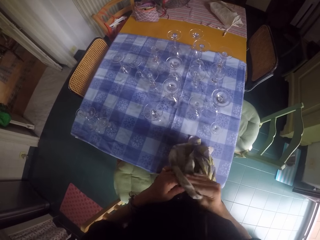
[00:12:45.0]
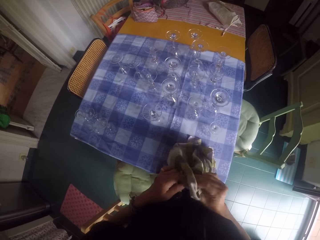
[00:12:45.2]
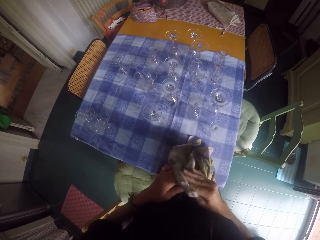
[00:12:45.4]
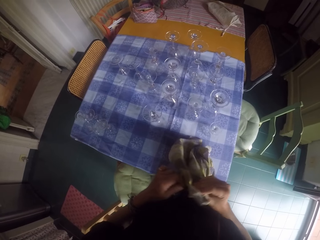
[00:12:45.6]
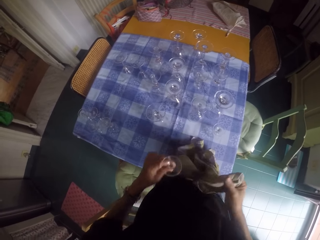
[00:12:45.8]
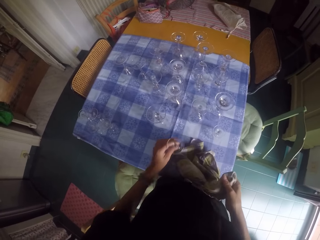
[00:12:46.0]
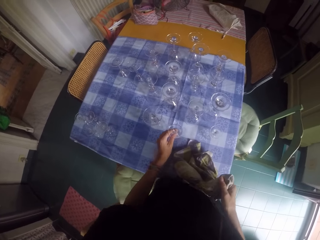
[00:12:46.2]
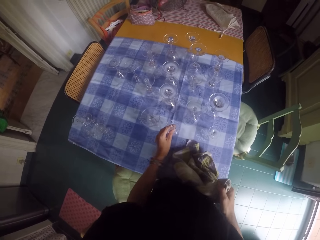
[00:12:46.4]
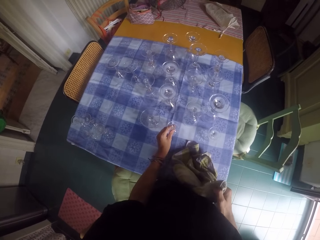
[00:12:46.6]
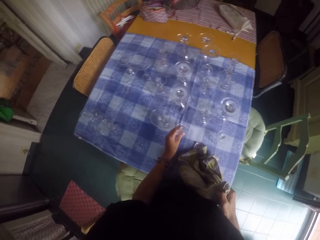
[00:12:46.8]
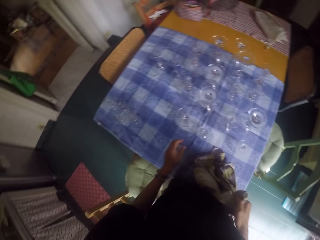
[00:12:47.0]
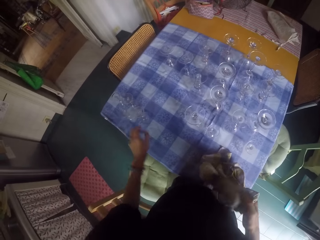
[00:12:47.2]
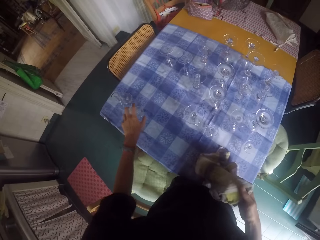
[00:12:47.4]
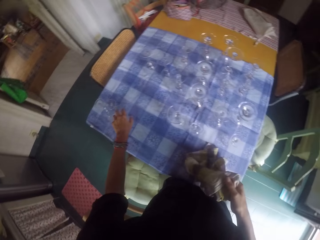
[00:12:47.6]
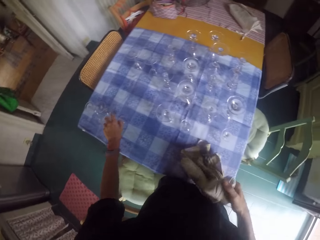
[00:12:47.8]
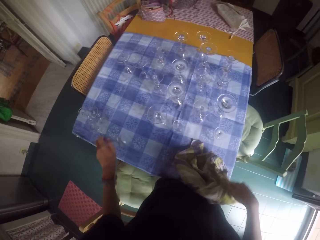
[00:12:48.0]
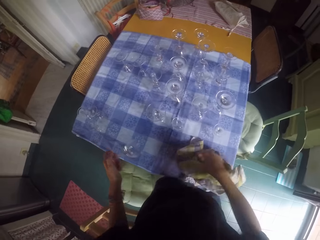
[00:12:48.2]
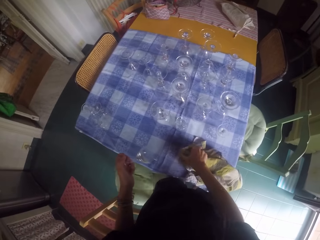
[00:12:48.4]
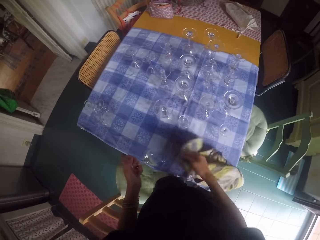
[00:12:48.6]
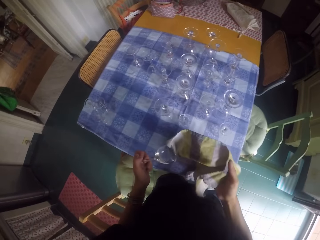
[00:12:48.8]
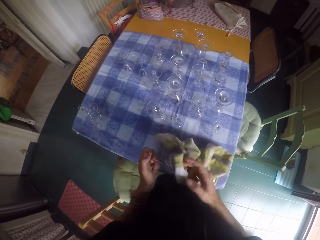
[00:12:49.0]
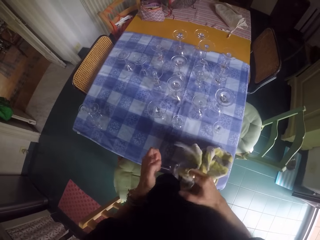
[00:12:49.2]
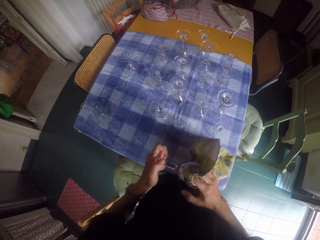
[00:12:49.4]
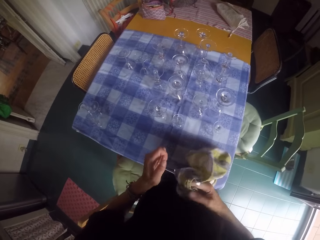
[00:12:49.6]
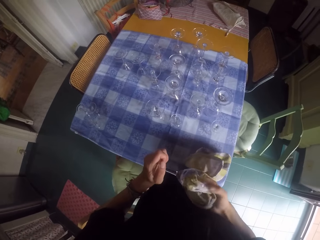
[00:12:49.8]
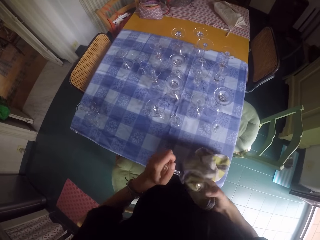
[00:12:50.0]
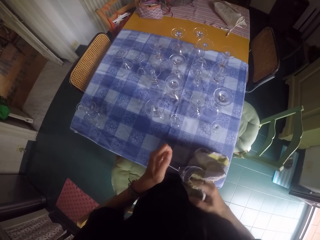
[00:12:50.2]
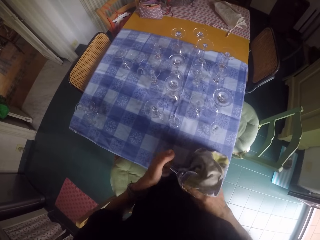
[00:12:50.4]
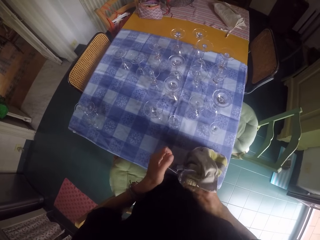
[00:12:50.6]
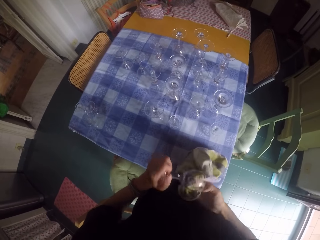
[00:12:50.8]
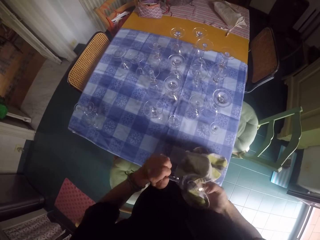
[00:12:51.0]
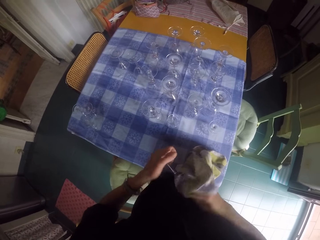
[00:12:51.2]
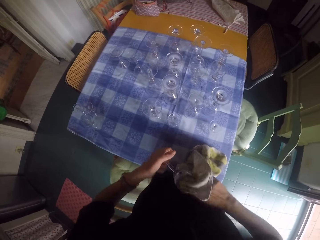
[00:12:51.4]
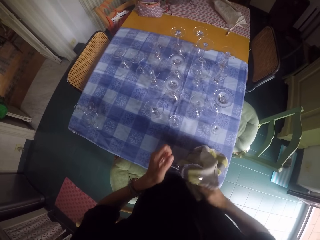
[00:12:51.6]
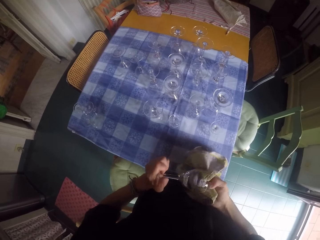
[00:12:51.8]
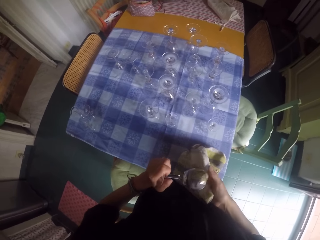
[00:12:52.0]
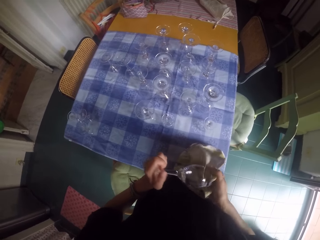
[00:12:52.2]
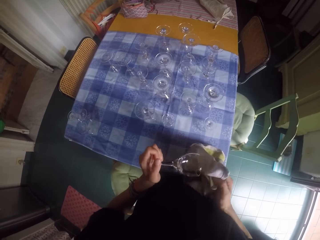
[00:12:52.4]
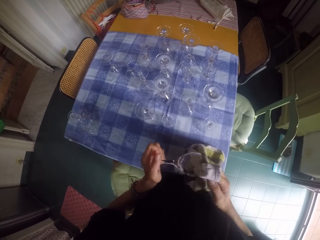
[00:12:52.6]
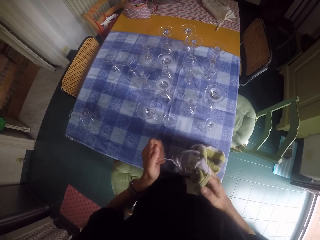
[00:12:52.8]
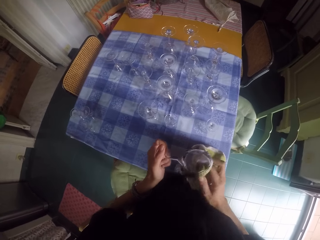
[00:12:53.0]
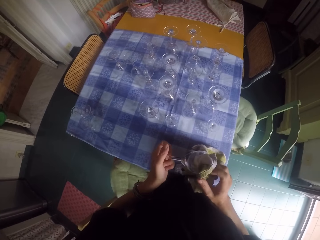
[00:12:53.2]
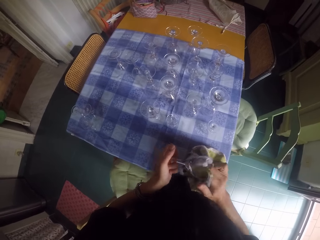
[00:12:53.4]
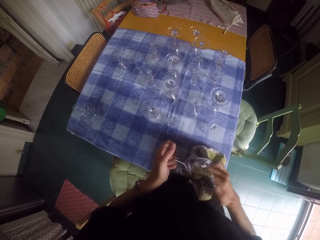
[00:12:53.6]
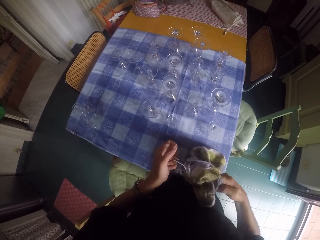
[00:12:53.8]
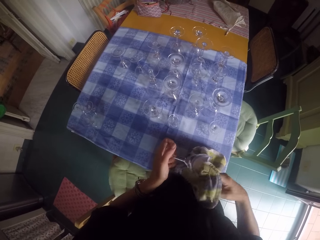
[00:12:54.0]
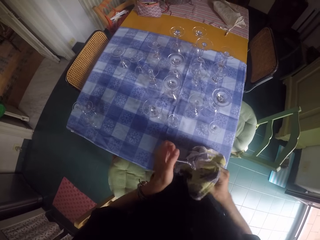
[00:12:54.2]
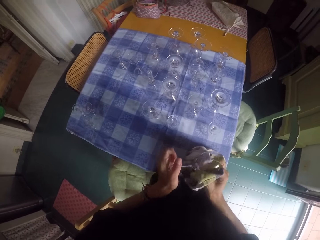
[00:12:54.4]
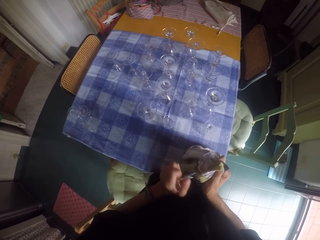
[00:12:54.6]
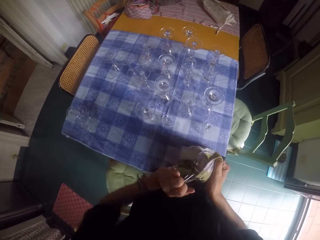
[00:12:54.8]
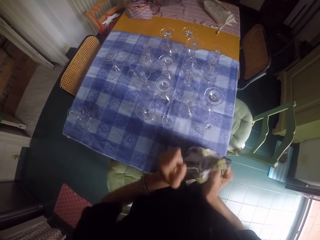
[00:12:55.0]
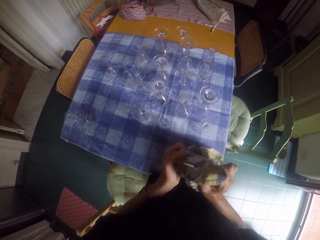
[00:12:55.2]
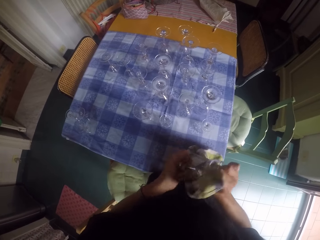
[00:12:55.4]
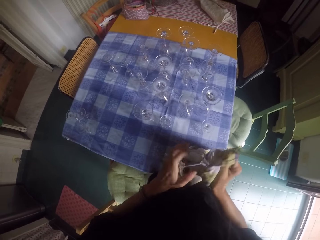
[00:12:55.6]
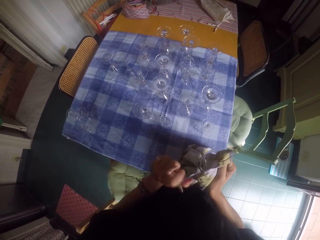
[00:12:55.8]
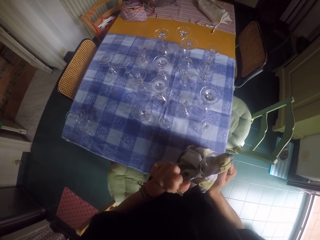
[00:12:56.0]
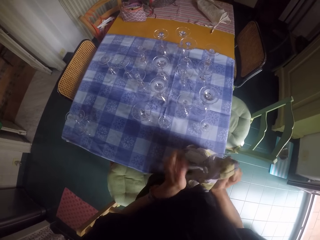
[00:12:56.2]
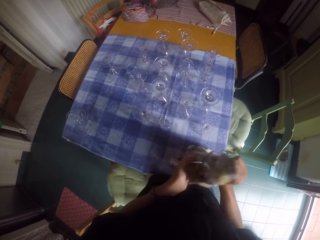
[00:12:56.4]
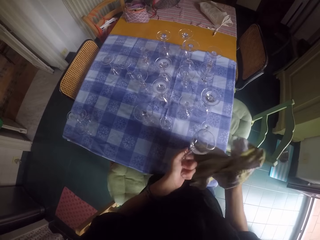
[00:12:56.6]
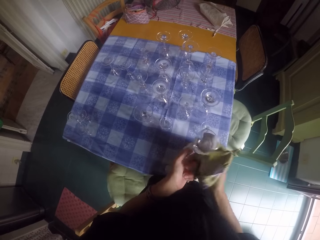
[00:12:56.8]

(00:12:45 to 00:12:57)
The camera wearer places a wine glass on the table. They pick another wine glass from the table and wipe the wine glass with a glass towel.

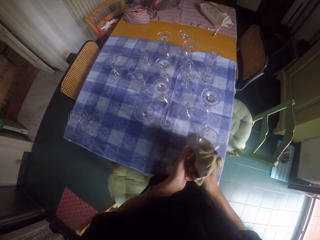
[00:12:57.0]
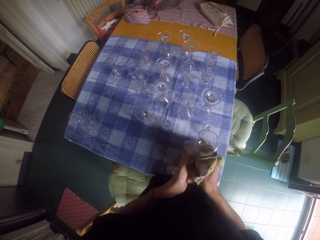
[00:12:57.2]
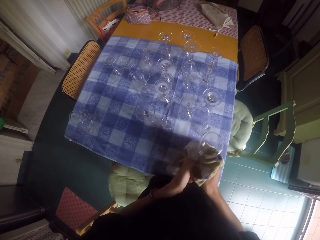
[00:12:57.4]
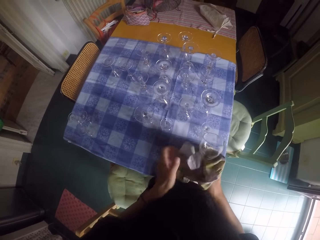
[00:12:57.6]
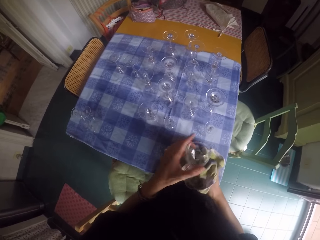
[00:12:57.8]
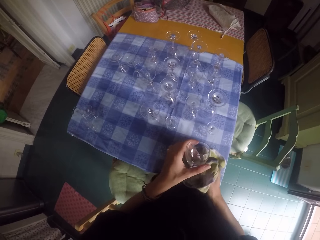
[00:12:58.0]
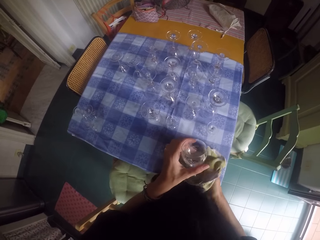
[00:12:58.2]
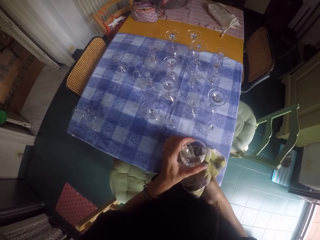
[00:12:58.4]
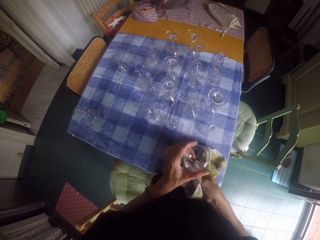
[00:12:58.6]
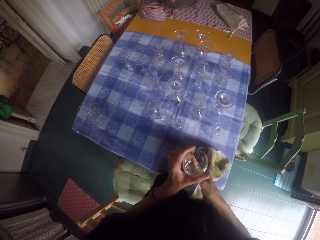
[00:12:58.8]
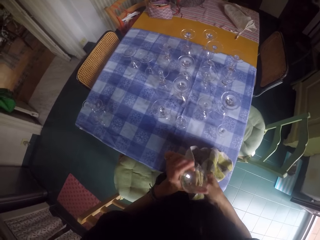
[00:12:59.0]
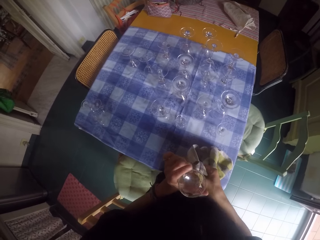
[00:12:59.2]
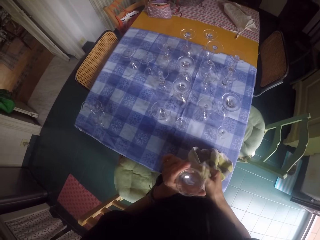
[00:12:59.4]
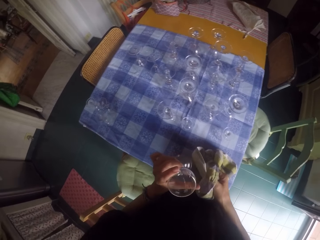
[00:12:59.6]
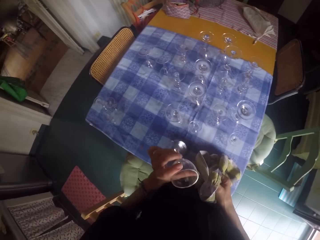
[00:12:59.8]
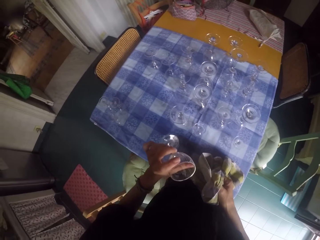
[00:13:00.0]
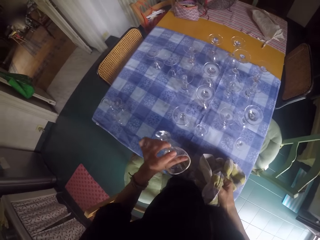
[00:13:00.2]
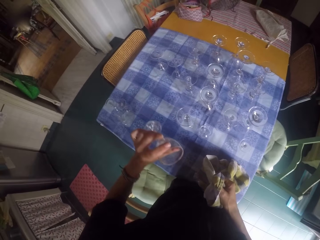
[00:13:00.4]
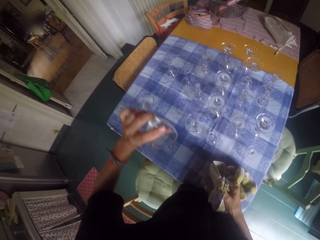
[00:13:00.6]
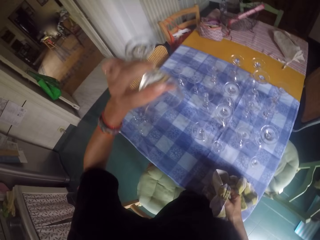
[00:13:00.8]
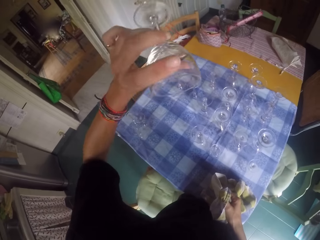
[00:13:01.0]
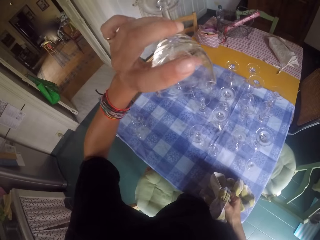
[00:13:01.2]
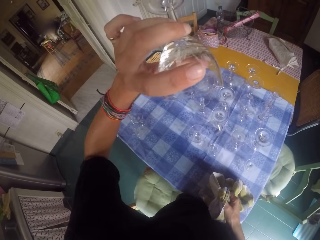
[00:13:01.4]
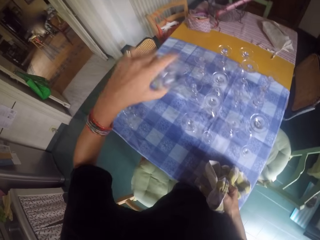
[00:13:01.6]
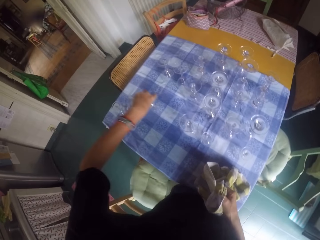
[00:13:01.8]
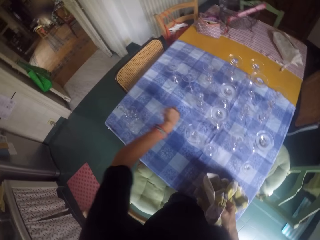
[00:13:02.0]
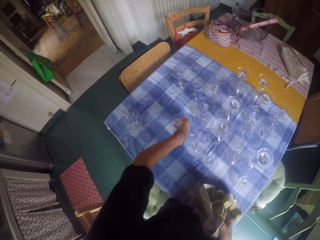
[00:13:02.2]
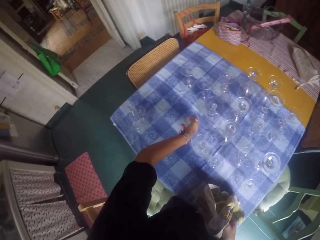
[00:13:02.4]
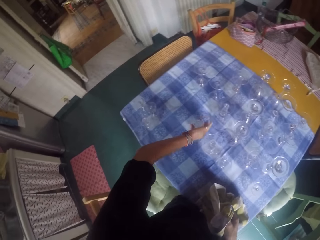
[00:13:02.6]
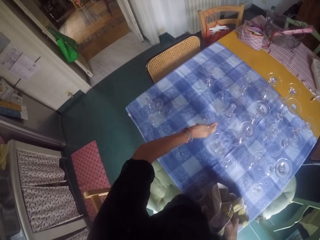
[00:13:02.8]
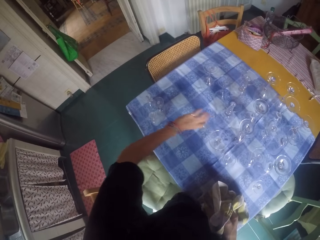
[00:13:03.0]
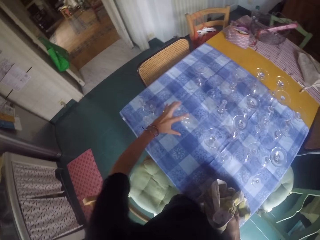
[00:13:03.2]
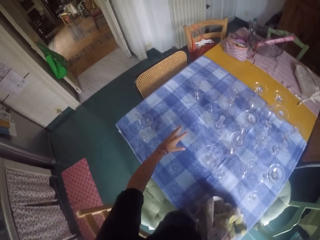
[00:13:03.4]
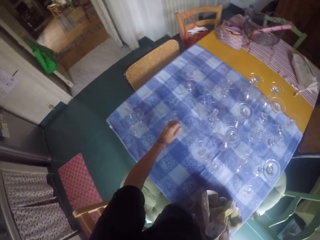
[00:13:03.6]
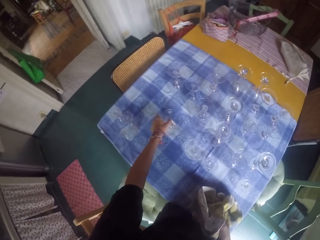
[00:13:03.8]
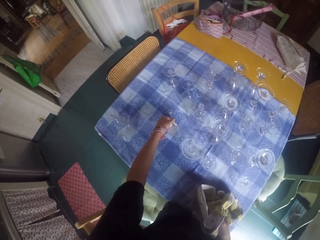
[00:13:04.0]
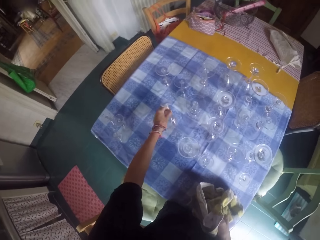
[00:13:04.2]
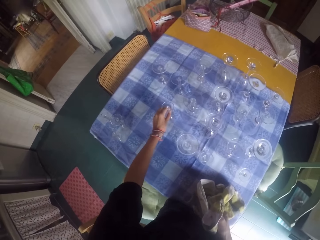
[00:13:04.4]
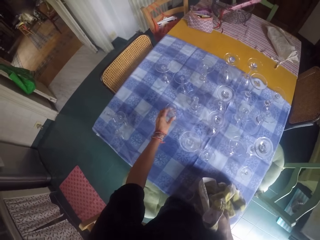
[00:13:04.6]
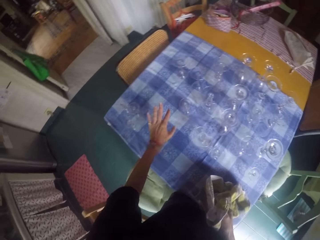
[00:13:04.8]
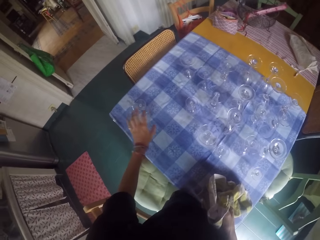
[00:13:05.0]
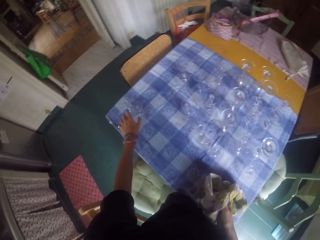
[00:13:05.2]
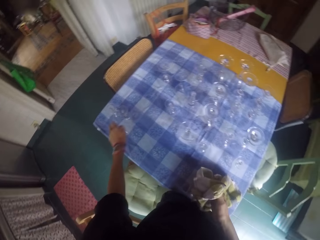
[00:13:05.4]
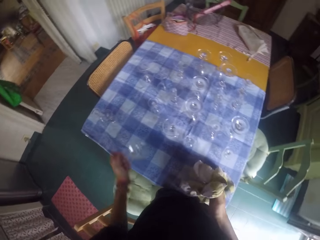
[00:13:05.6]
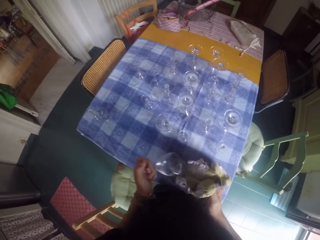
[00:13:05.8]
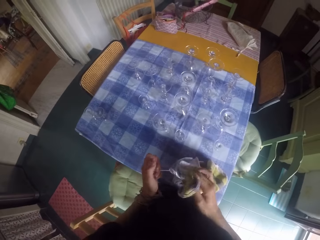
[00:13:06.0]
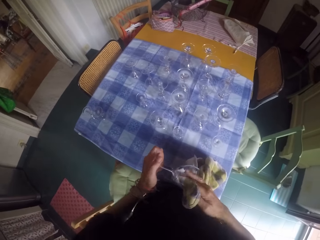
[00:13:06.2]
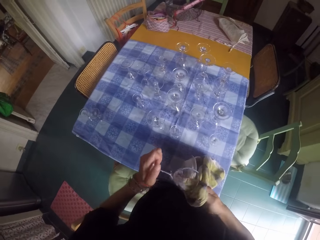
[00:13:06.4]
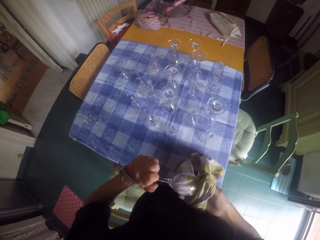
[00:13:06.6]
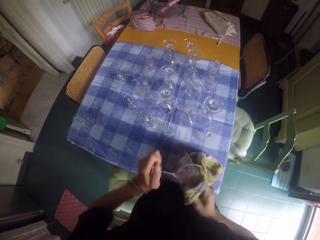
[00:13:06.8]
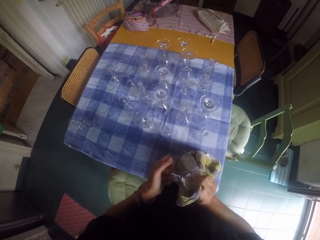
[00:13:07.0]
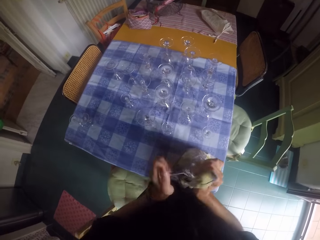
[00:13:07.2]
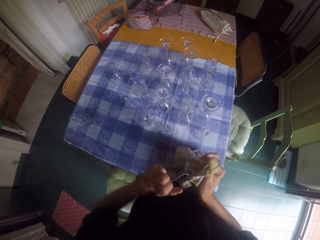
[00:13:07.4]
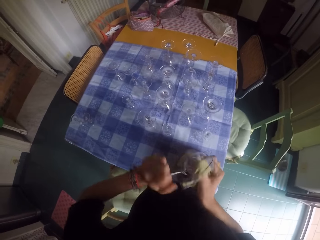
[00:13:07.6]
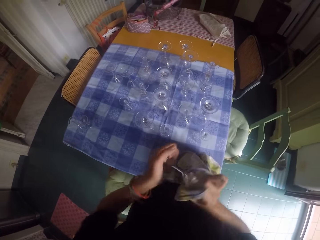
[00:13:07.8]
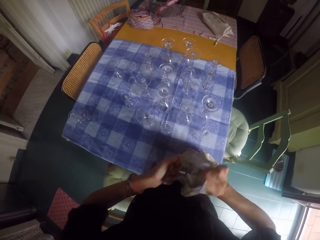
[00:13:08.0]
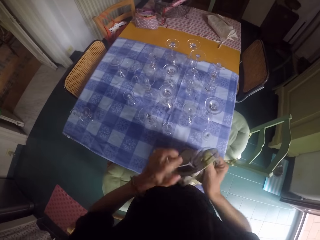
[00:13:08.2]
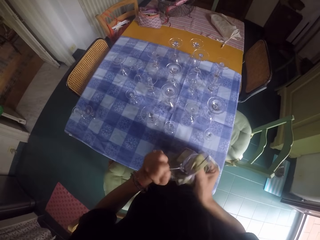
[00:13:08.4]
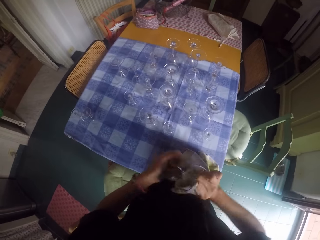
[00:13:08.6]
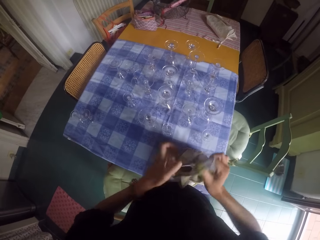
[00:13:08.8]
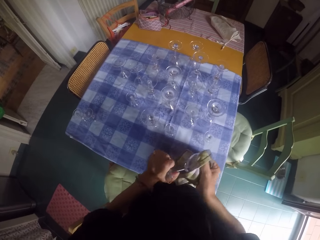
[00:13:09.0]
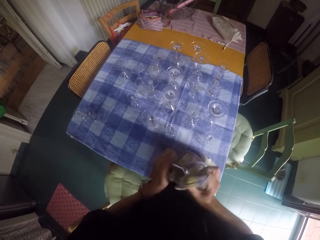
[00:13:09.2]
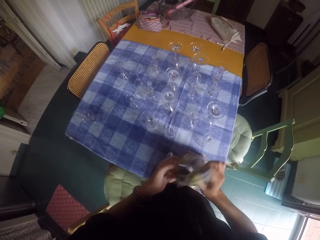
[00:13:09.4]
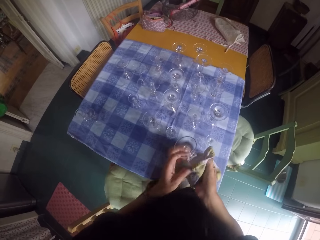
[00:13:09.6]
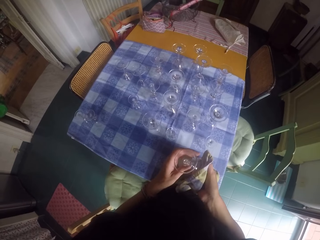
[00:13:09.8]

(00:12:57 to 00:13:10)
The camera wearer lifts the wine glass with the left hand. They look at the wine glass. They place the wine glass on the table. They hold the wine glass on the table and place the wine glass on the table. They pick another wine glass from the table and wipe the wine glass with a glass towel.
